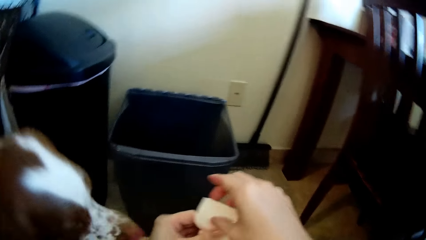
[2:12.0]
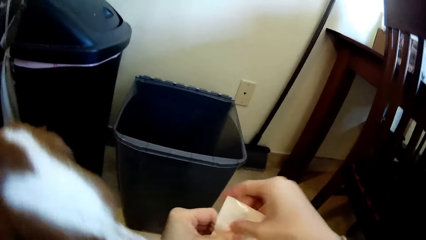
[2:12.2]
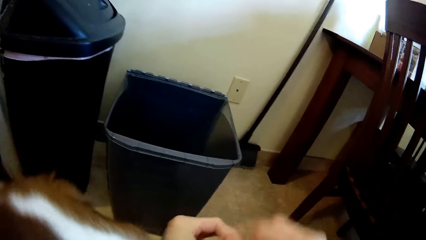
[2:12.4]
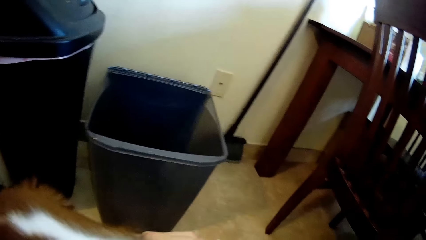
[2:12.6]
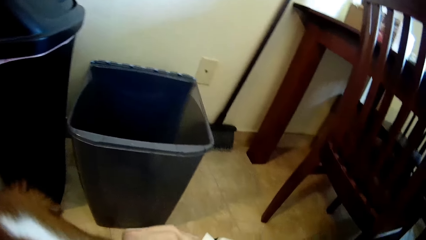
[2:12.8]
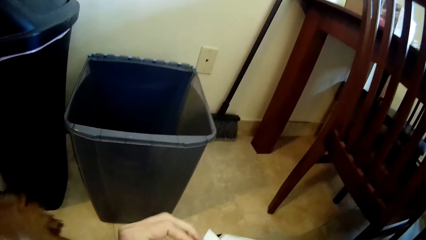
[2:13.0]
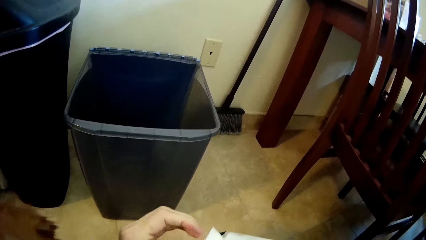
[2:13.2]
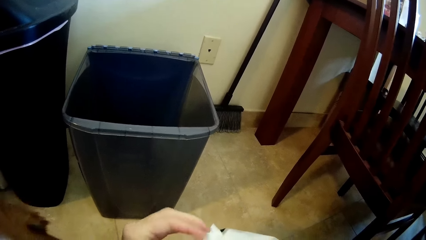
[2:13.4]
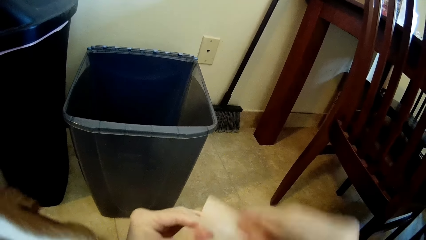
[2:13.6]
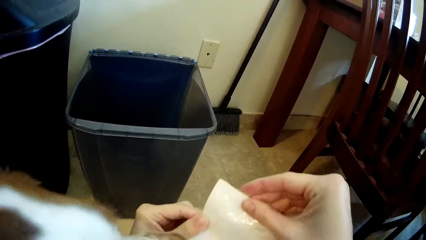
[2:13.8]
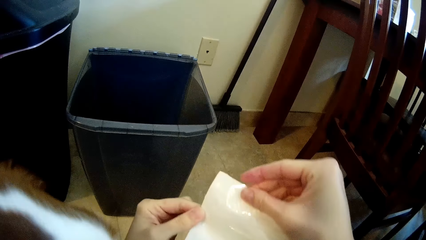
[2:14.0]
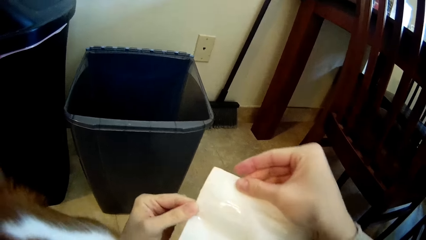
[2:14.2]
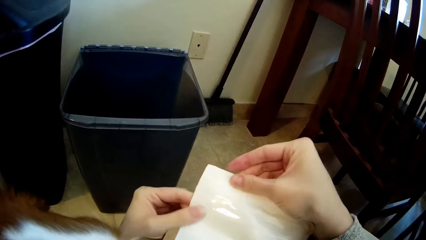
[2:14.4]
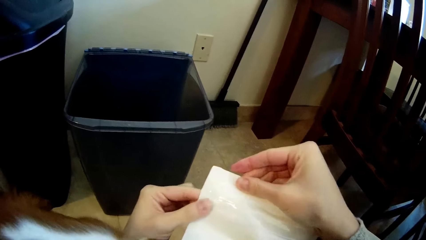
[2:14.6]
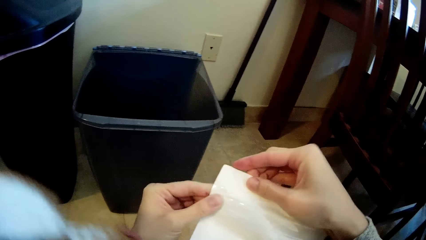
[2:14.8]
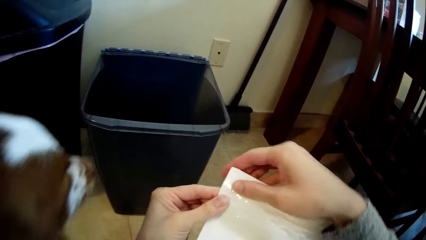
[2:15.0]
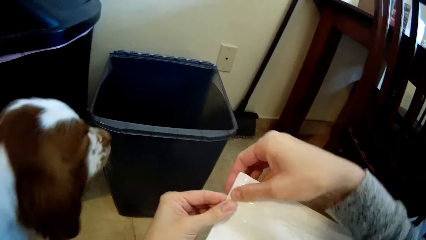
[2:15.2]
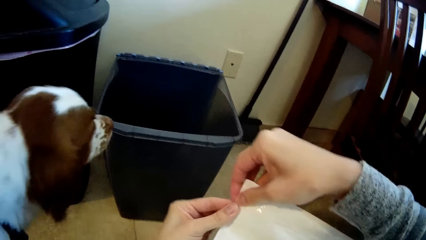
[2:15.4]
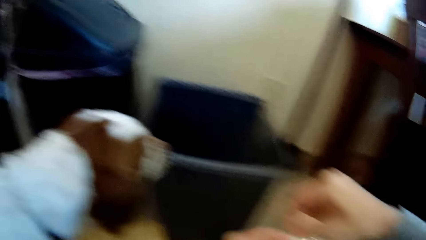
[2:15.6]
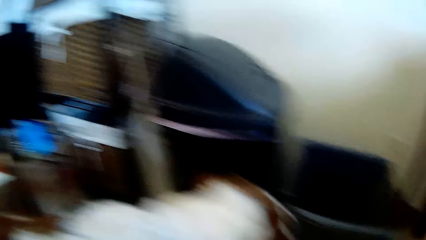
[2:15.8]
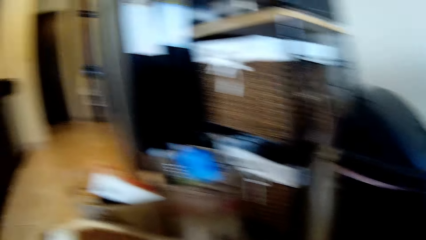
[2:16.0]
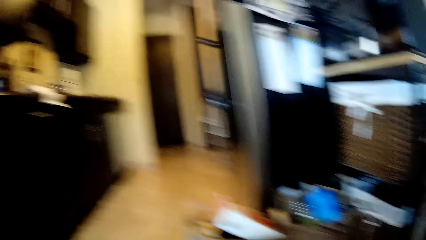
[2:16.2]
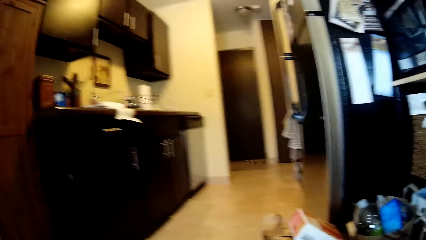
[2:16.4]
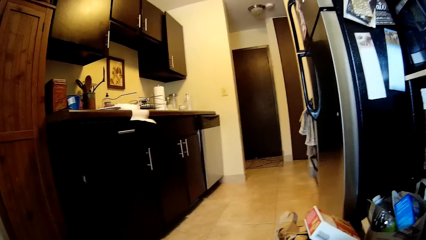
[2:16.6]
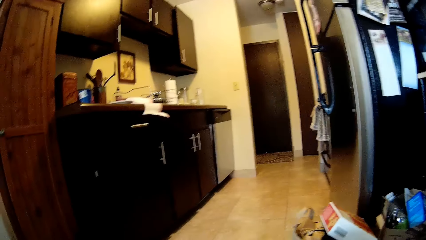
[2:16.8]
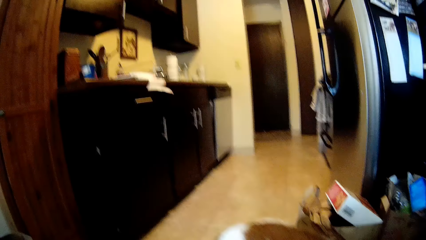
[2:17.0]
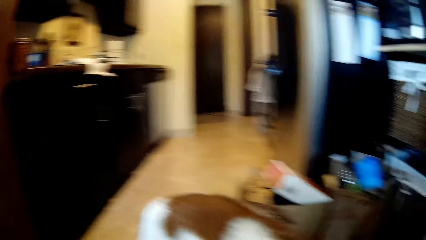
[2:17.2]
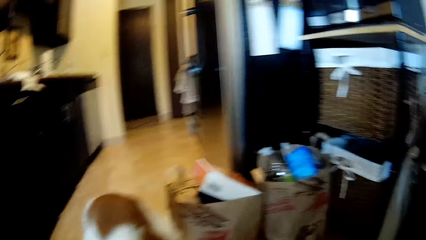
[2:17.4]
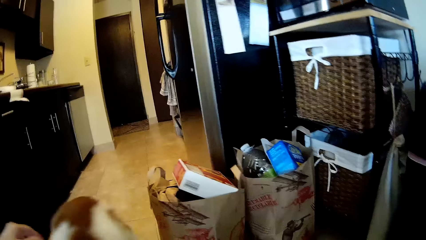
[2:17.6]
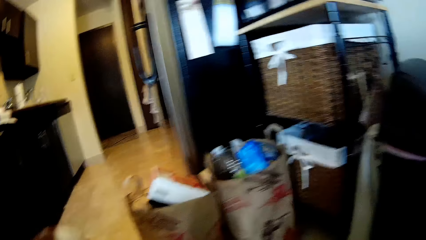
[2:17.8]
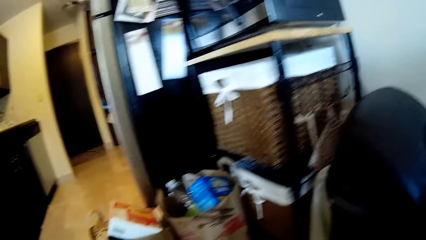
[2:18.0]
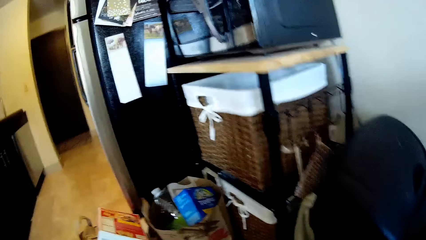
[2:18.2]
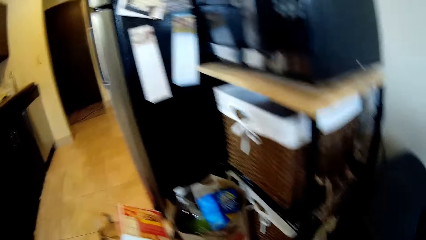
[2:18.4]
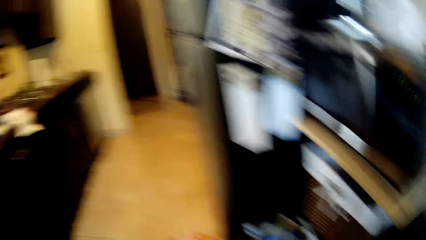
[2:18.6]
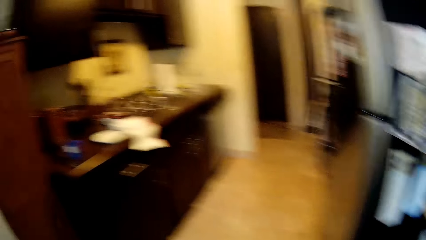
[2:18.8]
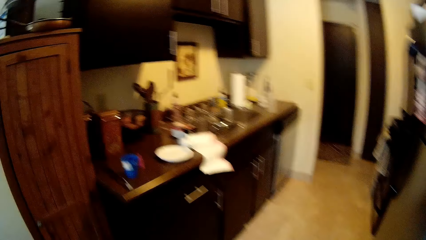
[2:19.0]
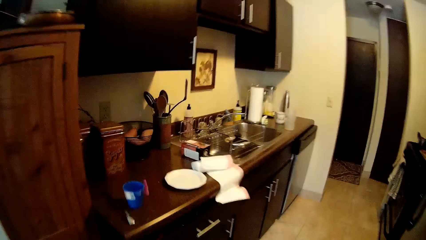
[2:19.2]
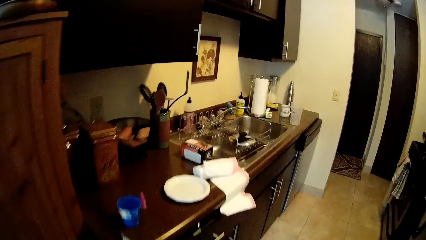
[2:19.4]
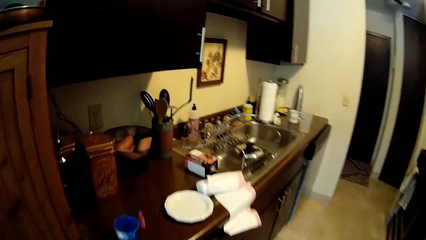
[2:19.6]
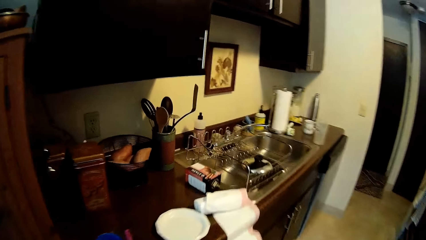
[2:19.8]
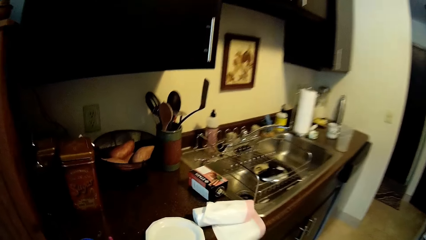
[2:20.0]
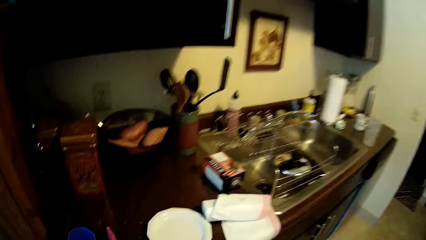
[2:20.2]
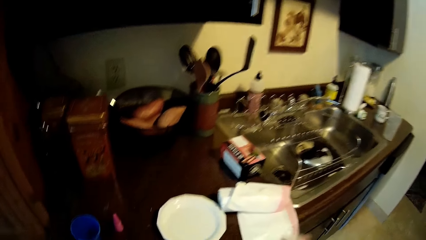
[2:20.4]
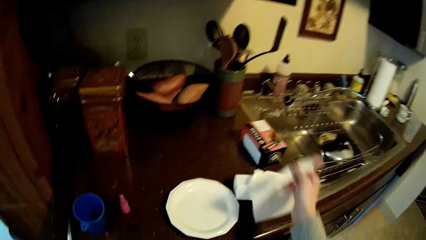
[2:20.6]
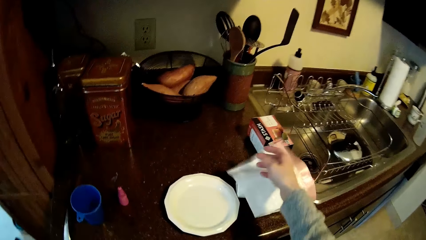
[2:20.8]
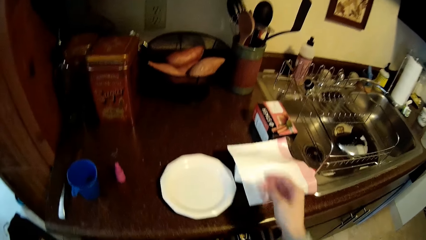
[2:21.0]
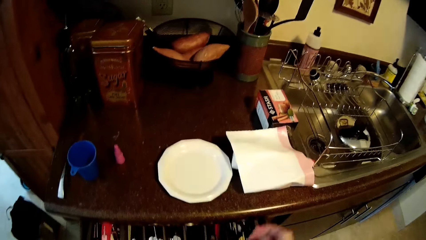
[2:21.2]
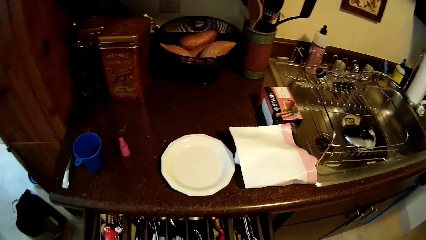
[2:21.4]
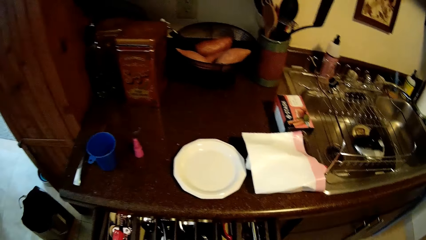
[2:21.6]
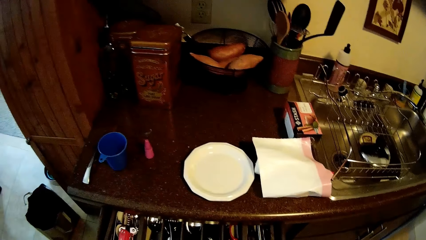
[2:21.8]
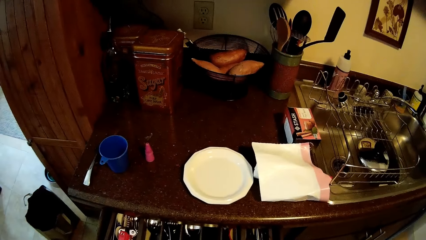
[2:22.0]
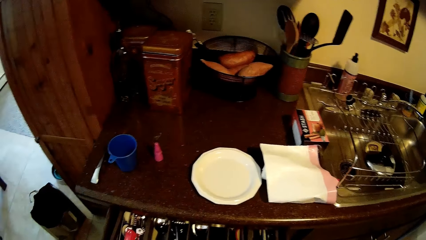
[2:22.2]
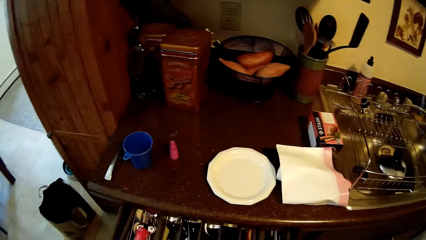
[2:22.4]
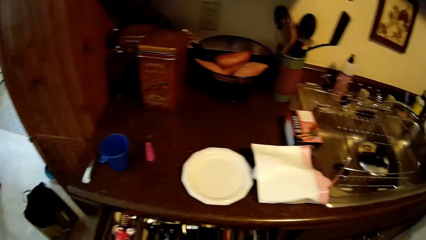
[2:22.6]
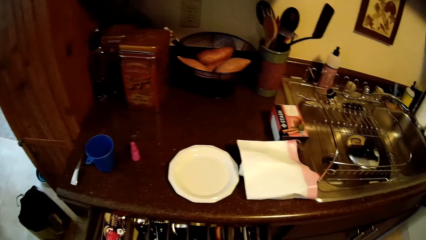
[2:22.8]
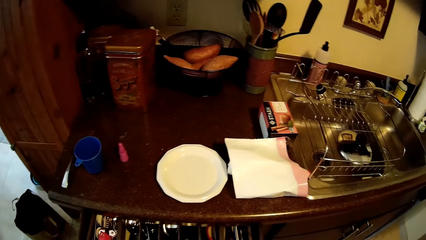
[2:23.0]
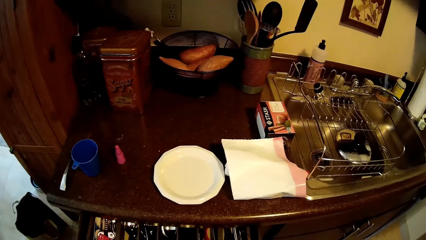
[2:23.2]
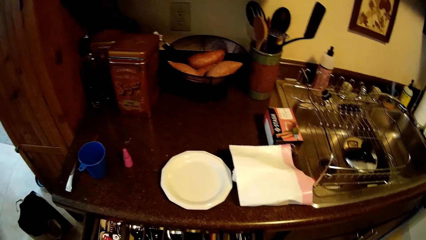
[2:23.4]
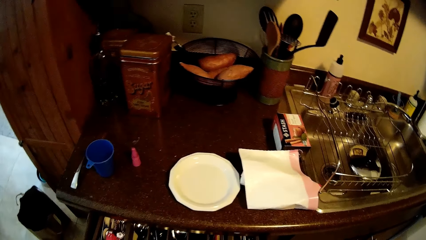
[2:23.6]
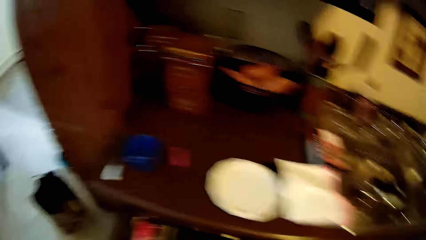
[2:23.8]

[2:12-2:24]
The camera wearer holds a sack. He adjusts a paper on the kitchen cabinet with his right hand. He folds a towel. He opens a drawer with his left hand.

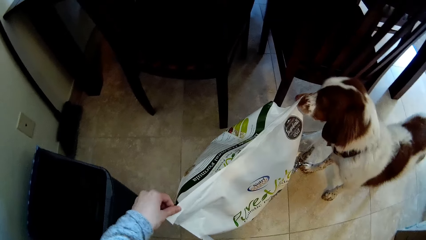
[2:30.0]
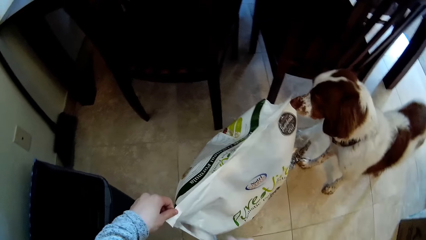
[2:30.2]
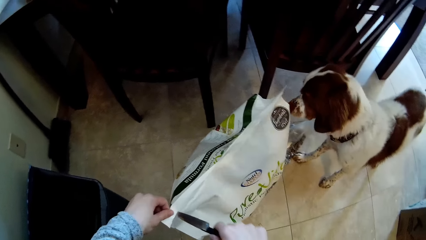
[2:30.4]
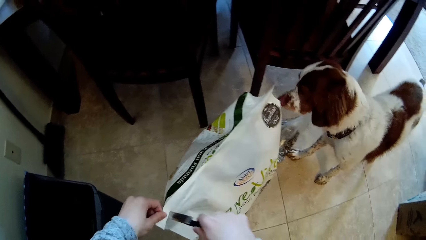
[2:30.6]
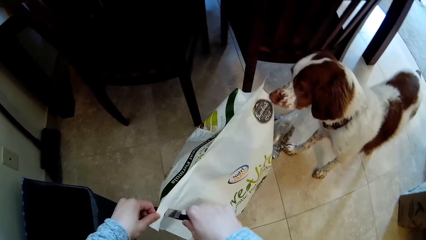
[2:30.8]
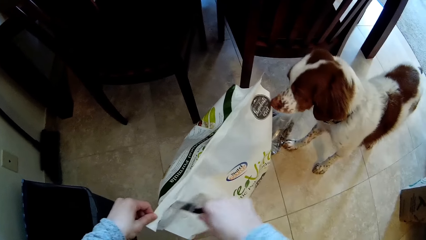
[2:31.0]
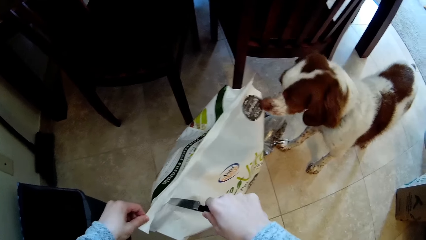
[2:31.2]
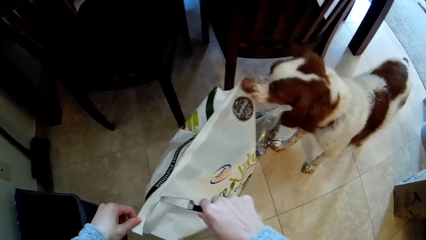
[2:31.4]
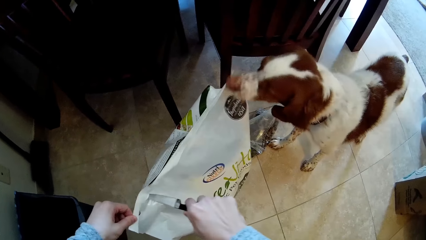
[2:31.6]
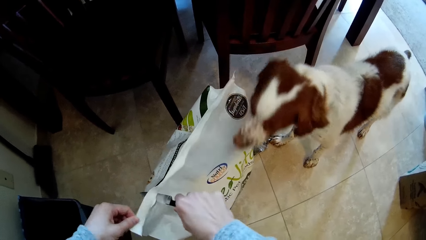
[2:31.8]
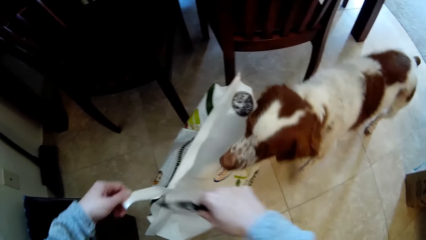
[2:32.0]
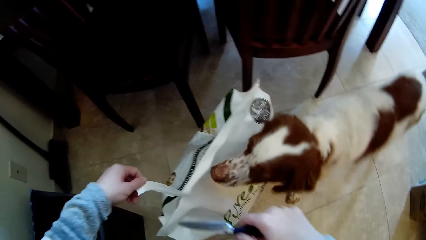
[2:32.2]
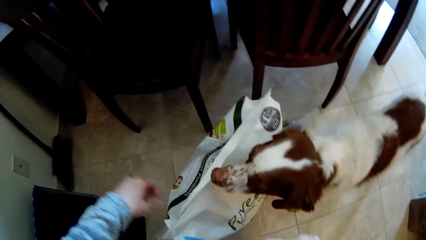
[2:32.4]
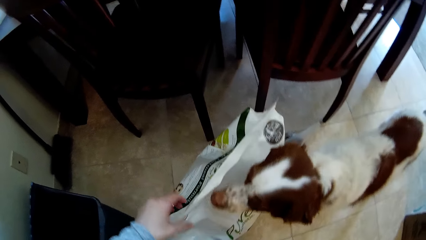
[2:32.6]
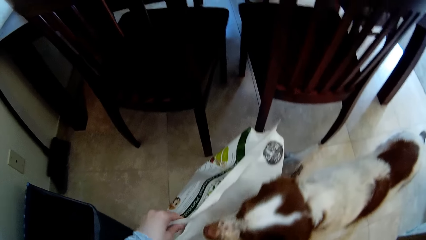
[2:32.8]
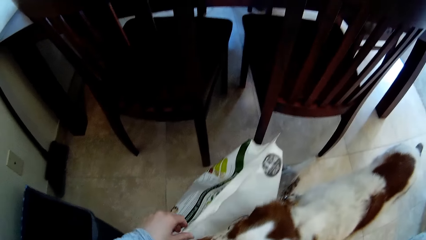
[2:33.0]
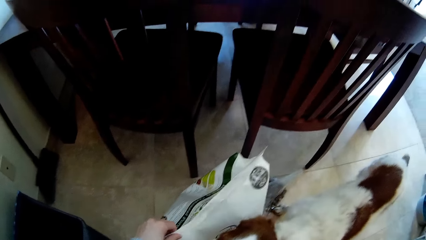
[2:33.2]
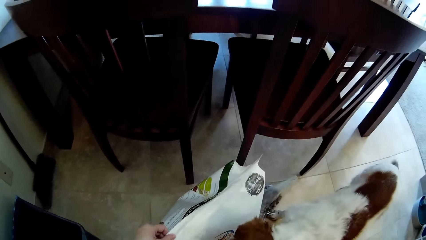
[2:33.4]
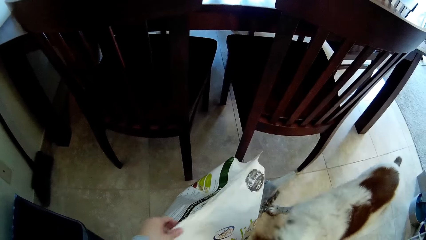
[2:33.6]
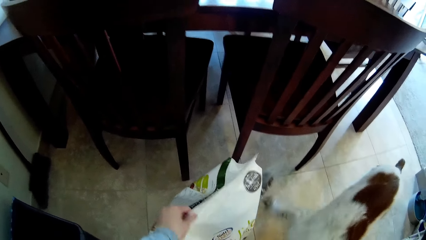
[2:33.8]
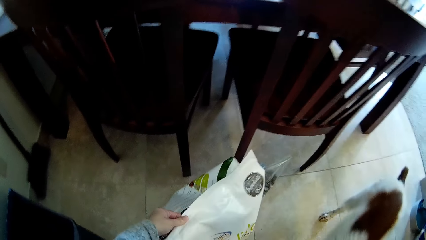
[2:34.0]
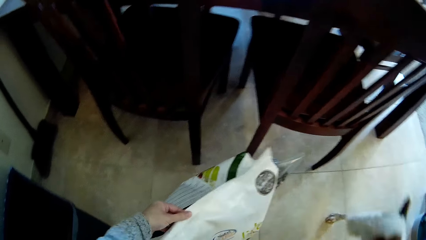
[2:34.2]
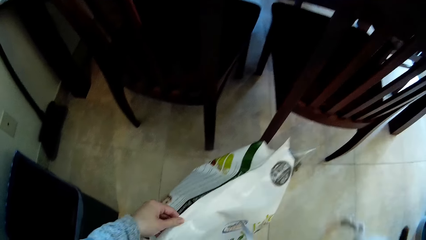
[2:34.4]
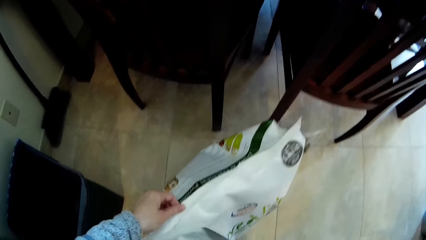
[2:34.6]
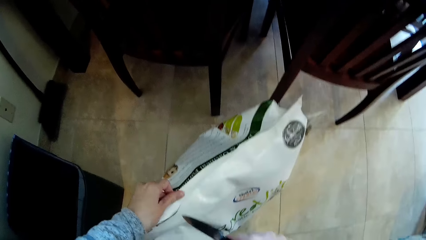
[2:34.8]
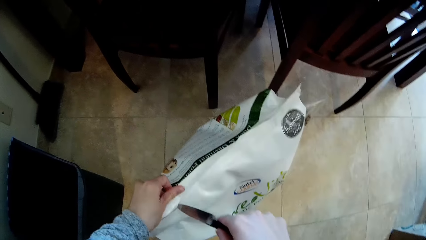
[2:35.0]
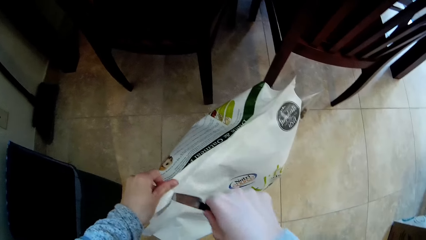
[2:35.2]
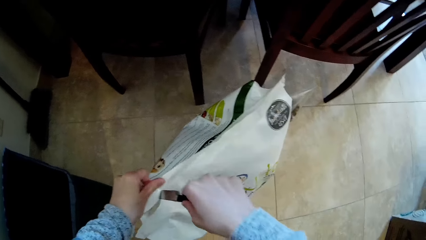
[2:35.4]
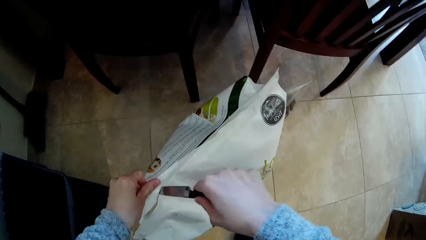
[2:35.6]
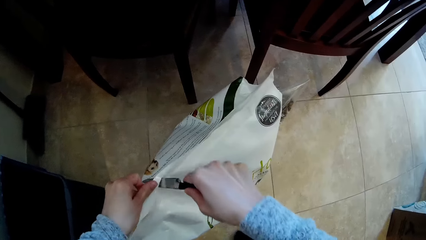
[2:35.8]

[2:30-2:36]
The camera wearer cuts the sack with a knife.
